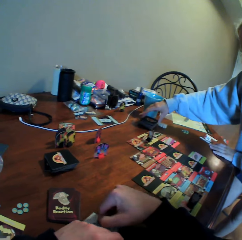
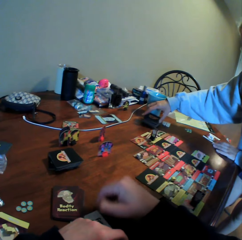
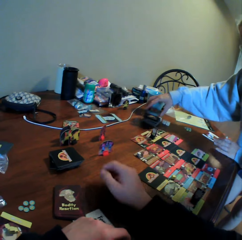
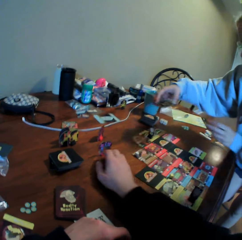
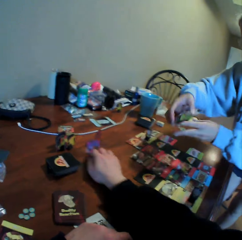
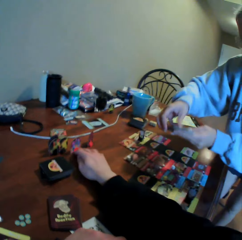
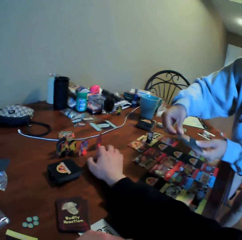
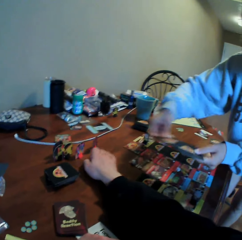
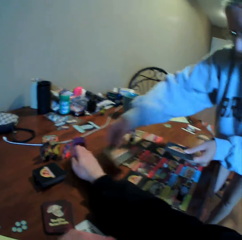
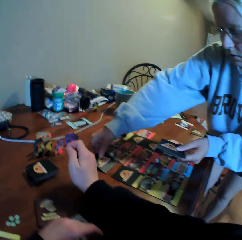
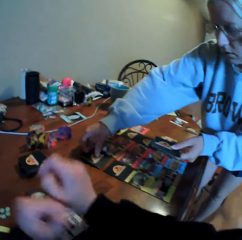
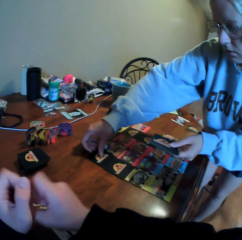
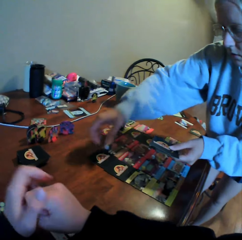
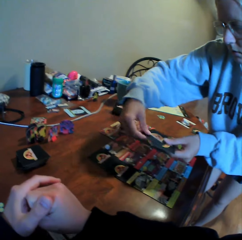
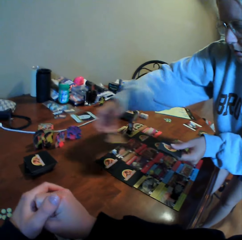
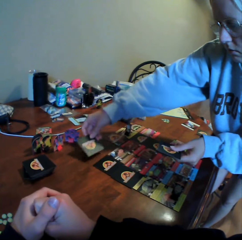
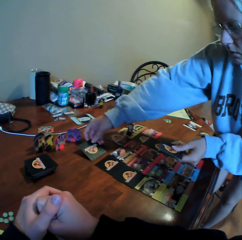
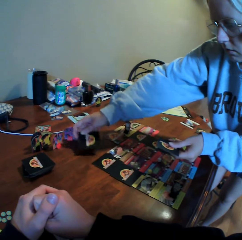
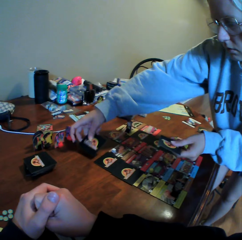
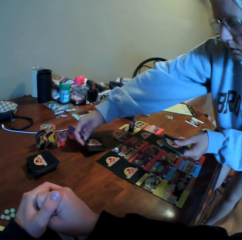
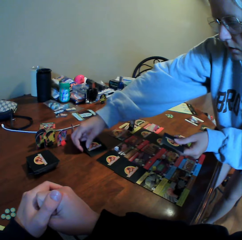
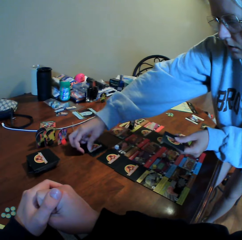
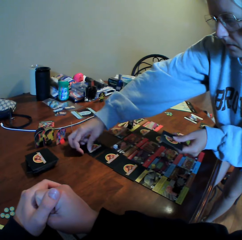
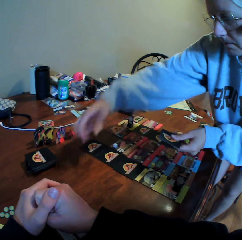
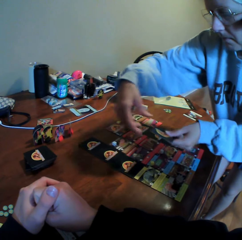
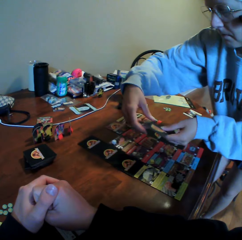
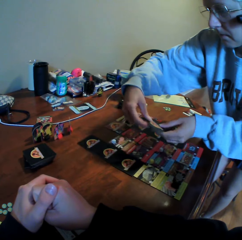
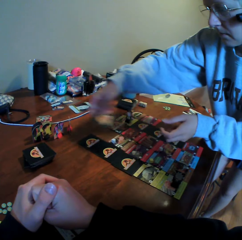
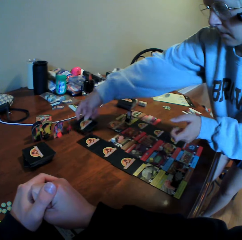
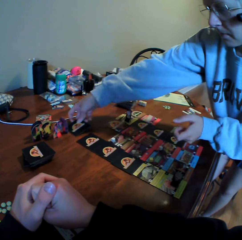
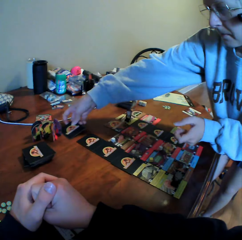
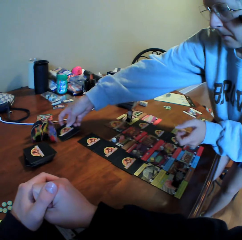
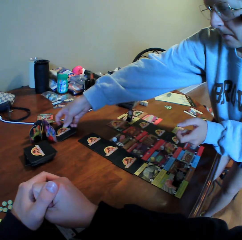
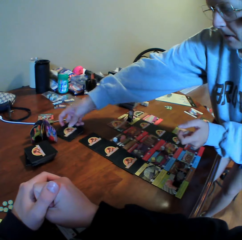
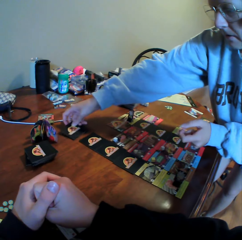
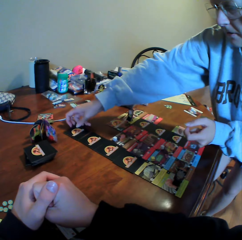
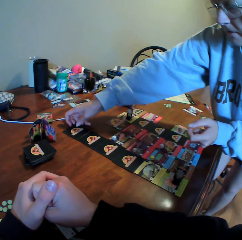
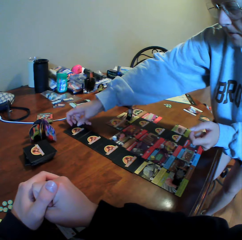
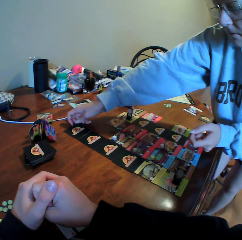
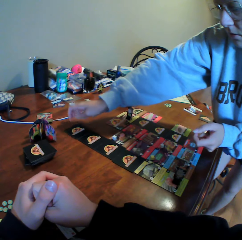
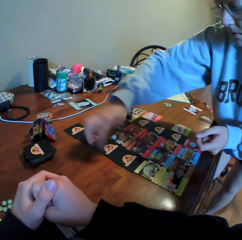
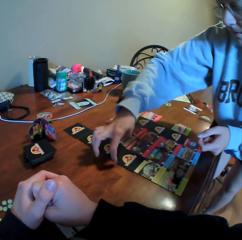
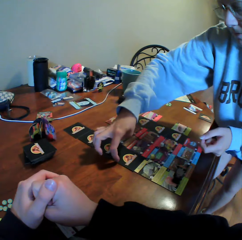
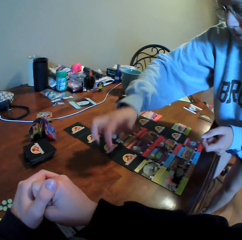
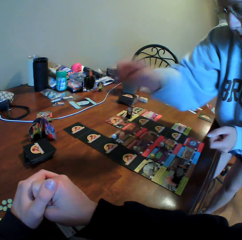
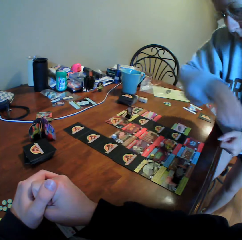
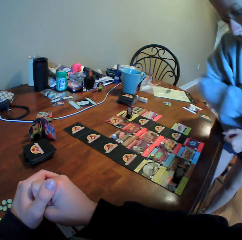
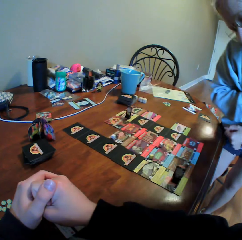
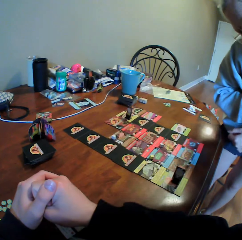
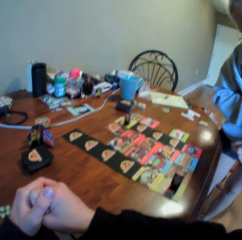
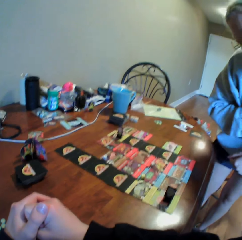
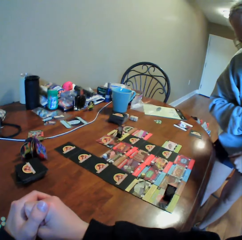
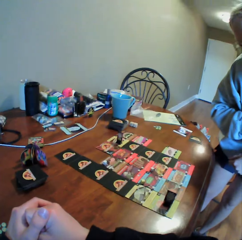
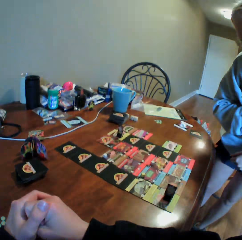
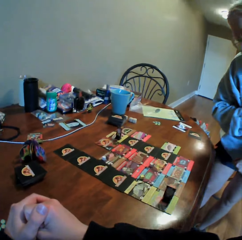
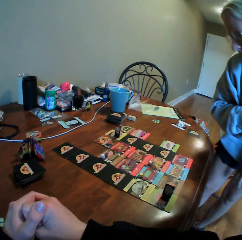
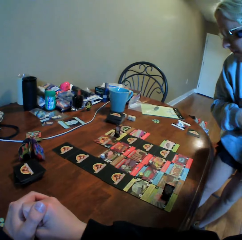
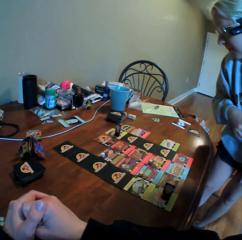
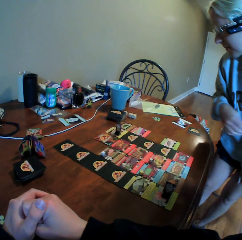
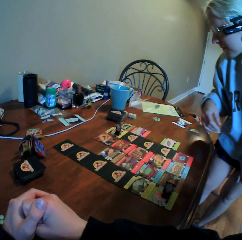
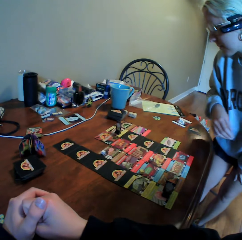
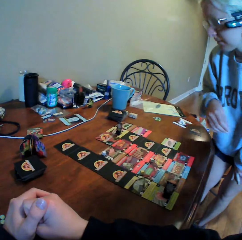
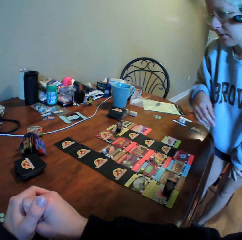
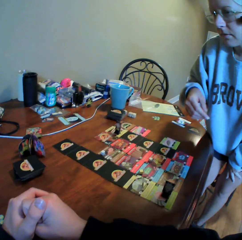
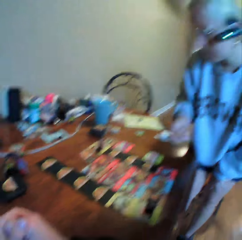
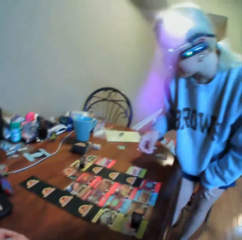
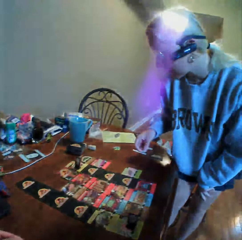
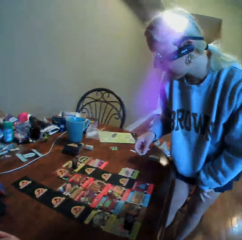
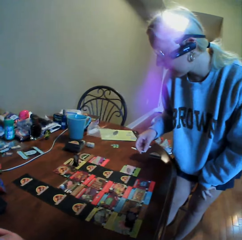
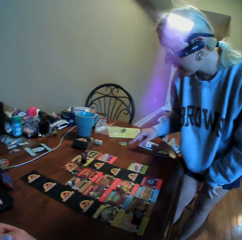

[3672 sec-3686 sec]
A woman picks cards on the table. The camera wearer moves something on the table. The woman picks a card and puts the card on the table. The camera wearer picks cards from the table. They look around. The woman picks a card, puts the card on the table, arranges cards on the table, picks a card, puts the card on the table, moves cards on the table, arranges cards on the table, moves around, moves her hands and moves around.

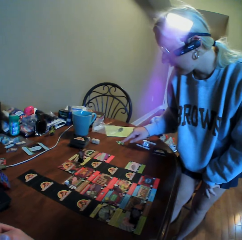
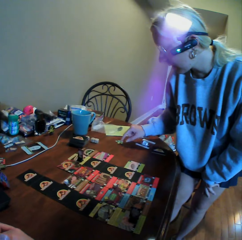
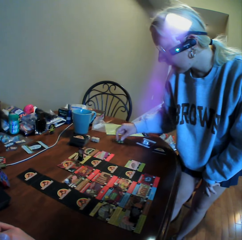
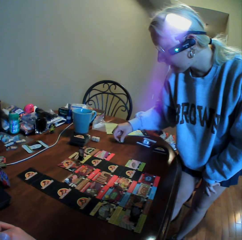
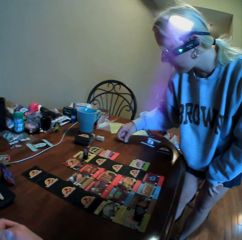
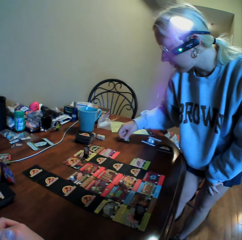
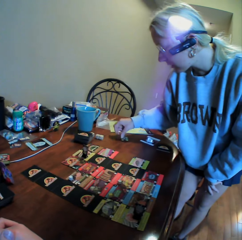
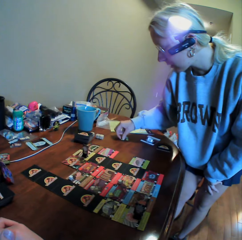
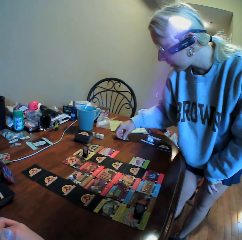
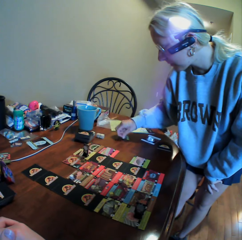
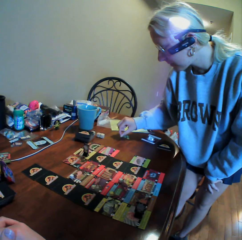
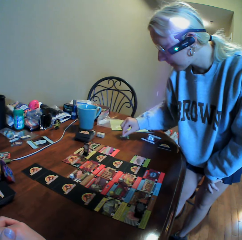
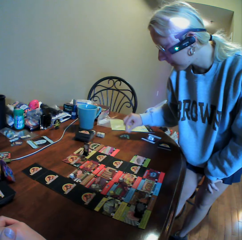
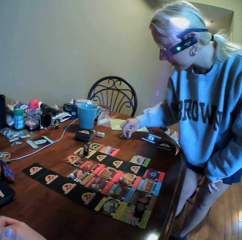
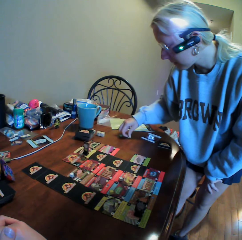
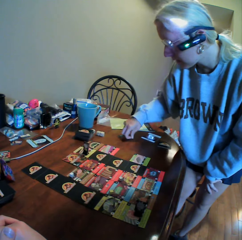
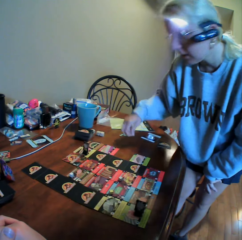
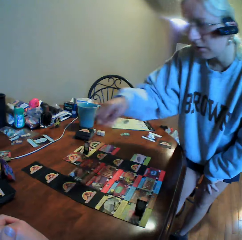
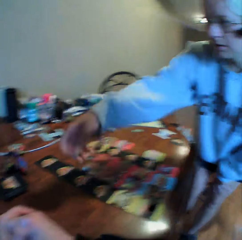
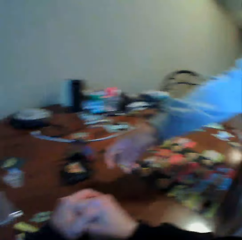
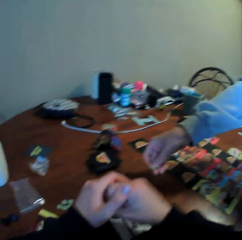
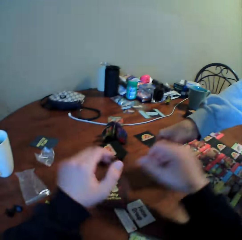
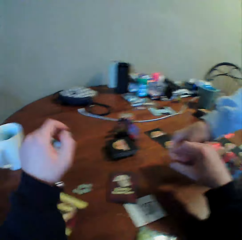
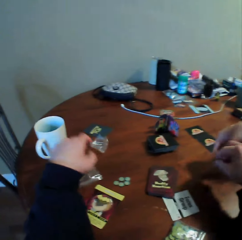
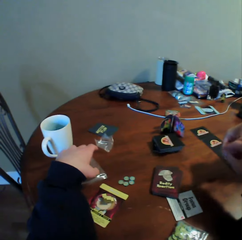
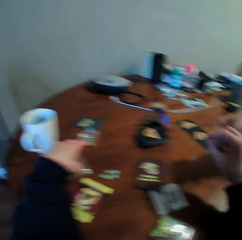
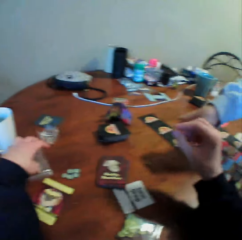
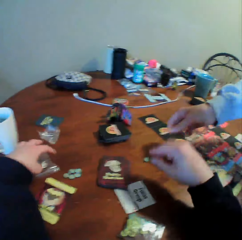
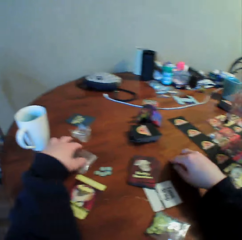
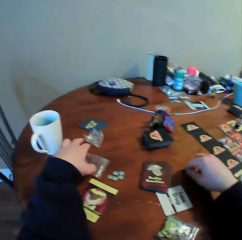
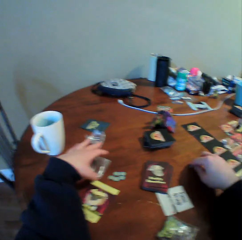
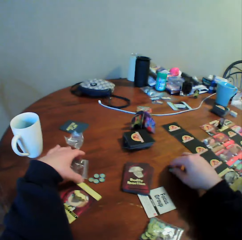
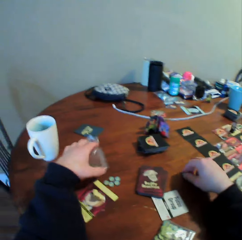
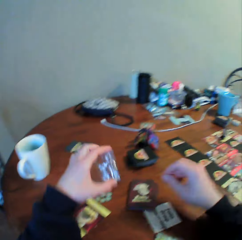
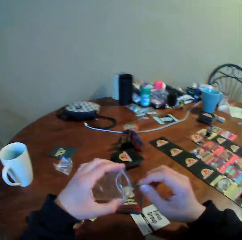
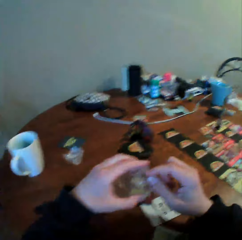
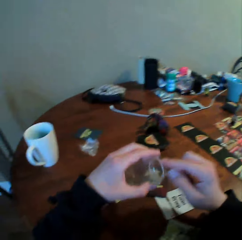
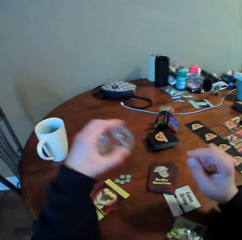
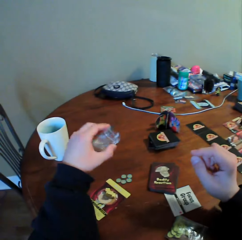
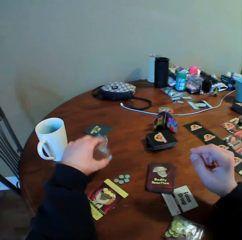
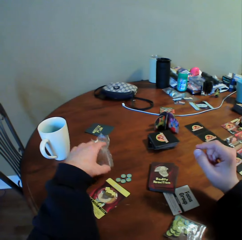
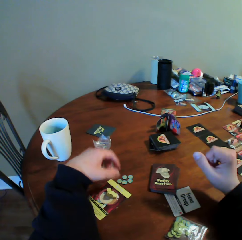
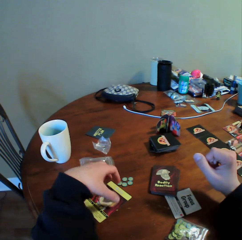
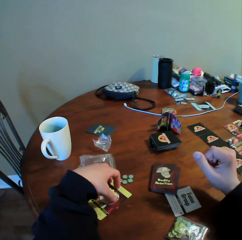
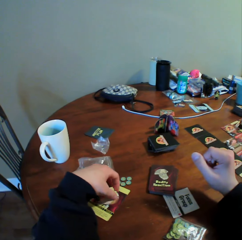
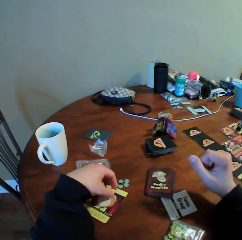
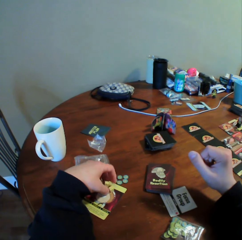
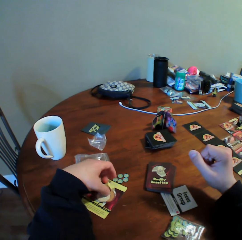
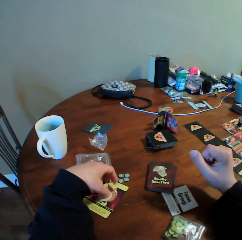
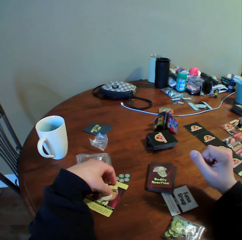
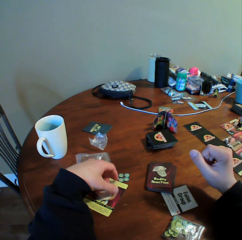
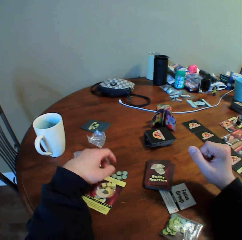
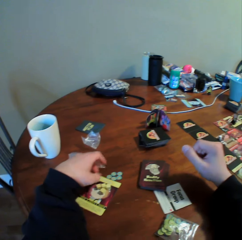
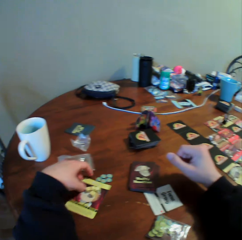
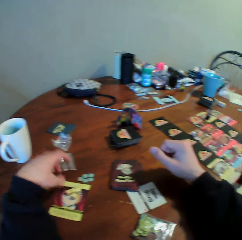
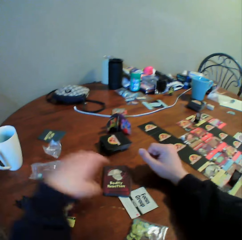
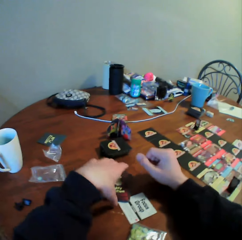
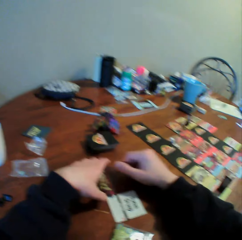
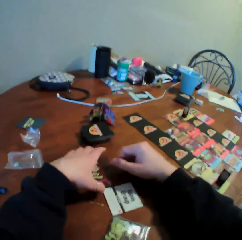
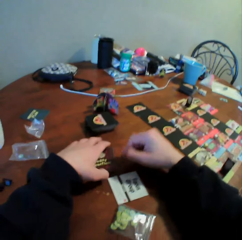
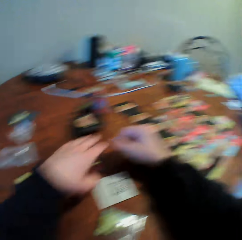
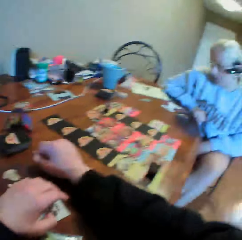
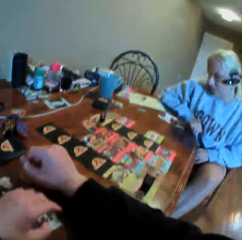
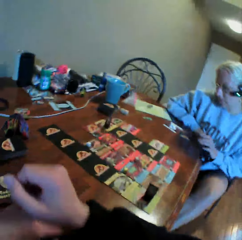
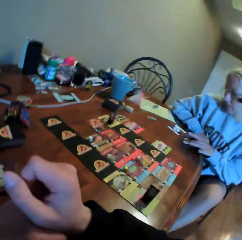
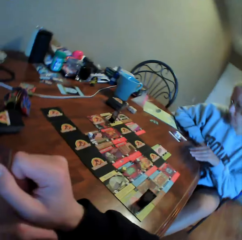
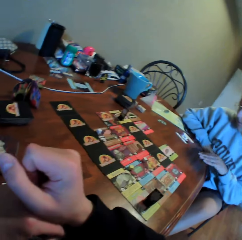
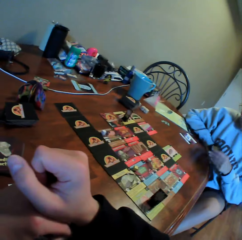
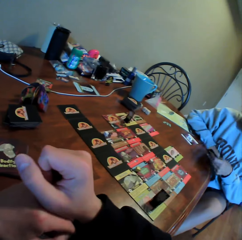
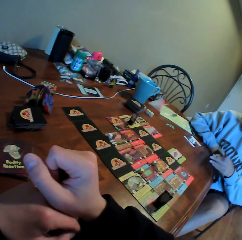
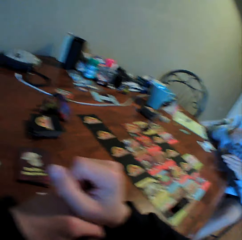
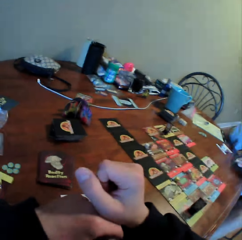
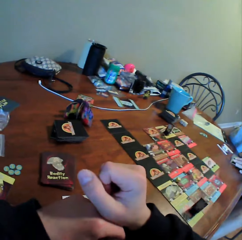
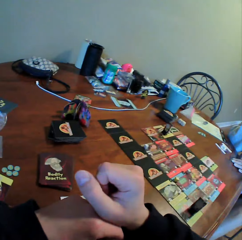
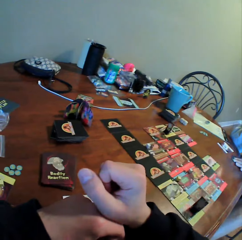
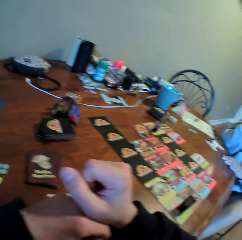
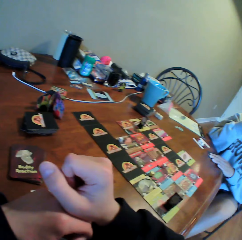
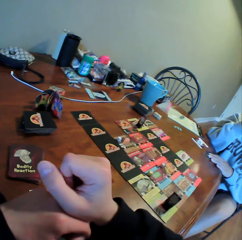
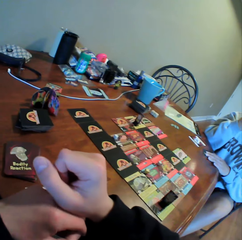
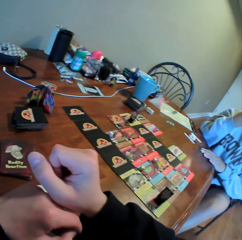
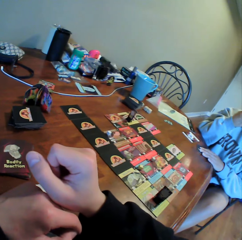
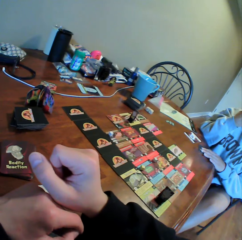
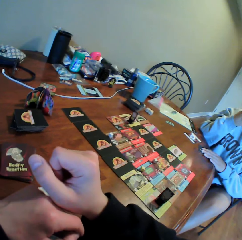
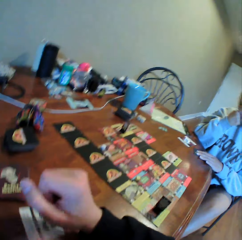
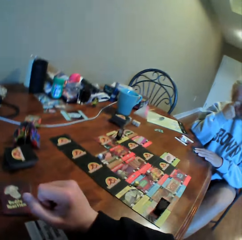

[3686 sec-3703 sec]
A woman turns something on the table and picks something from the table. The camera wearer moves his hands. The woman puts something on the table and gives something to the camera wearer. The camera wearer picks a zipper bag on the table. He picks paper from the table. He puts something in the zipper bag. He puts something on the paper. He puts the zipper bag on the table. He moves something on a card. He moves the card on the table. He does something on the table with his hands. The woman looks around. The camera wearer looks around. The woman picks cards from the table and holds a card on the table.
